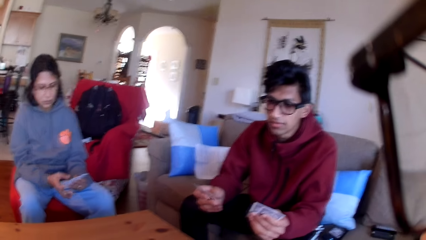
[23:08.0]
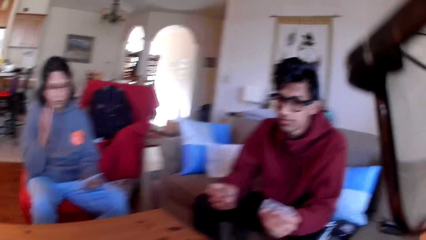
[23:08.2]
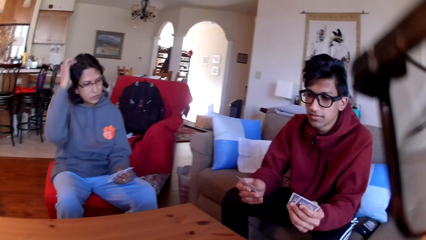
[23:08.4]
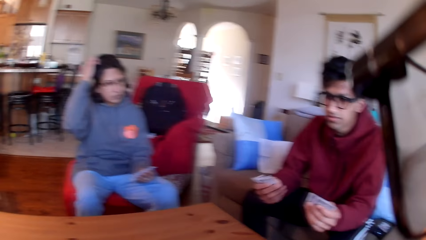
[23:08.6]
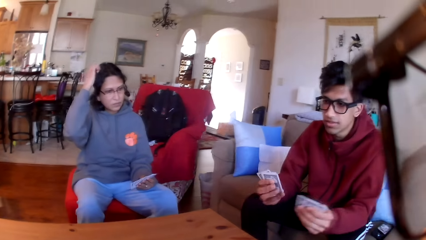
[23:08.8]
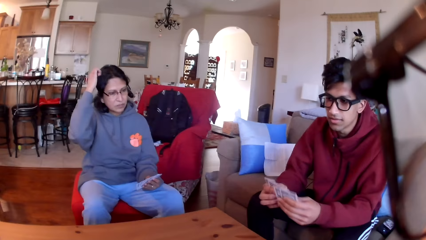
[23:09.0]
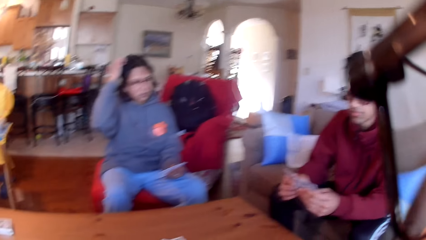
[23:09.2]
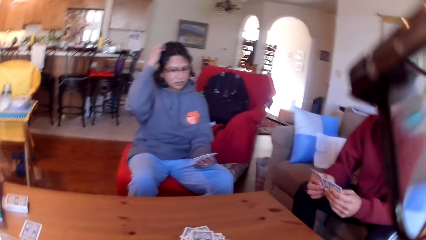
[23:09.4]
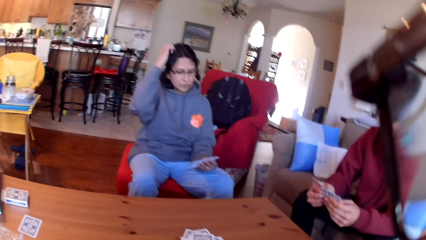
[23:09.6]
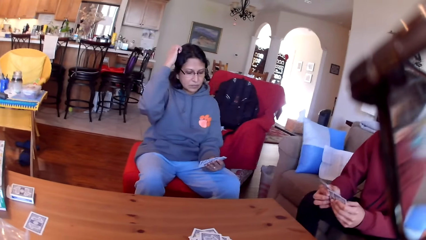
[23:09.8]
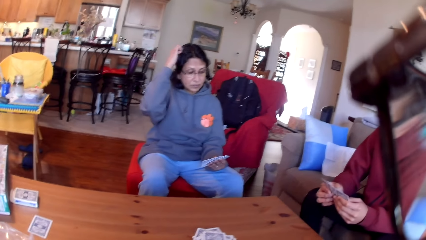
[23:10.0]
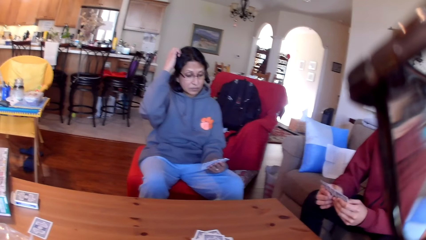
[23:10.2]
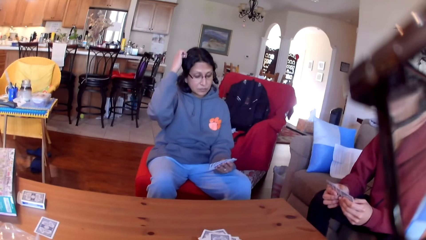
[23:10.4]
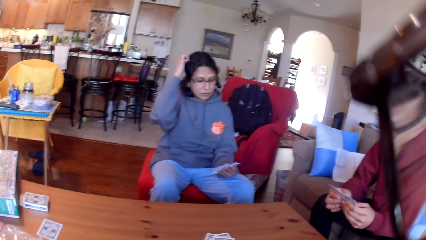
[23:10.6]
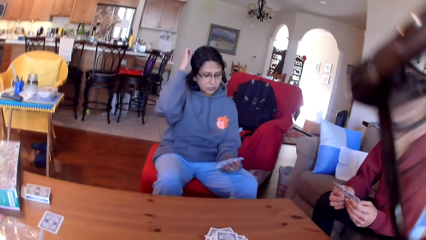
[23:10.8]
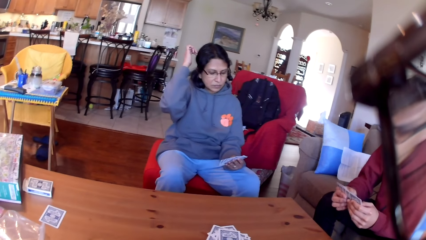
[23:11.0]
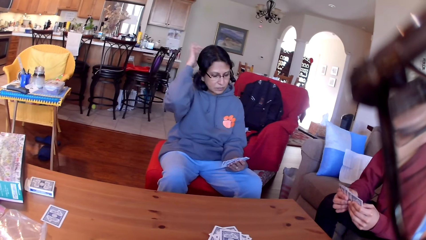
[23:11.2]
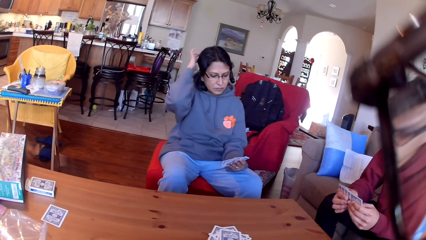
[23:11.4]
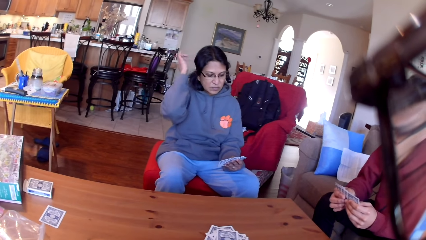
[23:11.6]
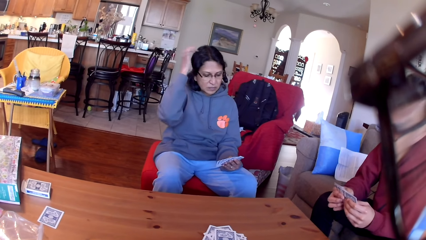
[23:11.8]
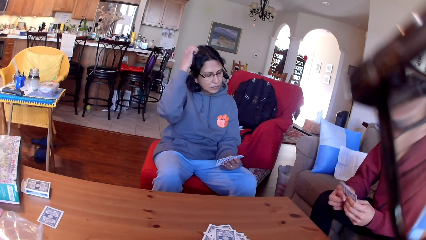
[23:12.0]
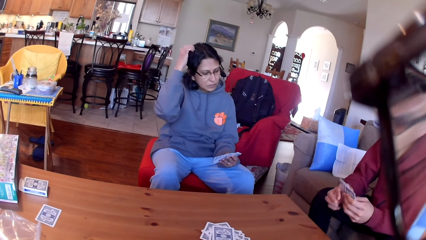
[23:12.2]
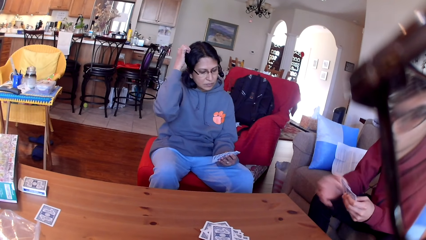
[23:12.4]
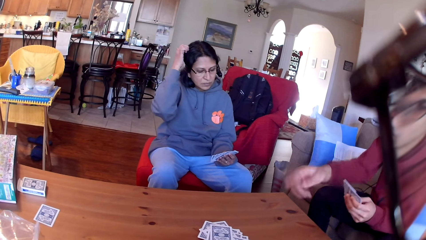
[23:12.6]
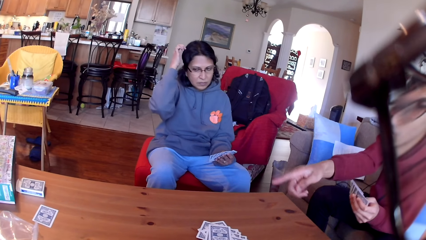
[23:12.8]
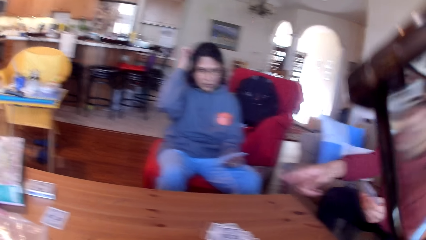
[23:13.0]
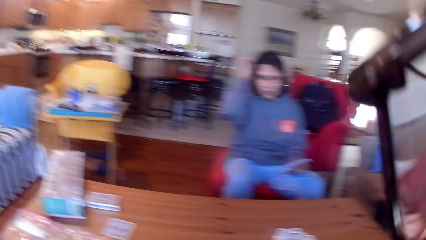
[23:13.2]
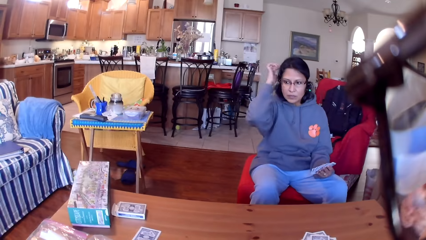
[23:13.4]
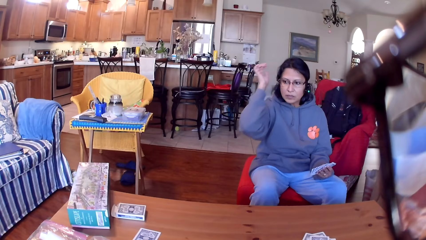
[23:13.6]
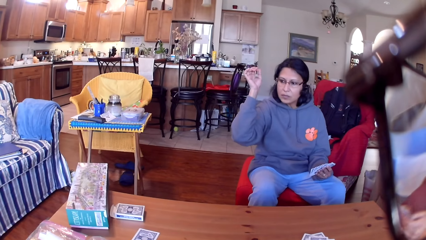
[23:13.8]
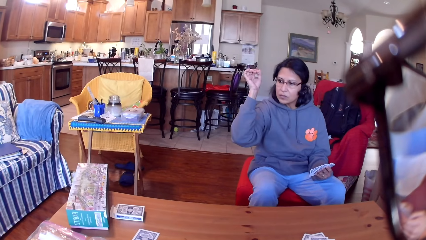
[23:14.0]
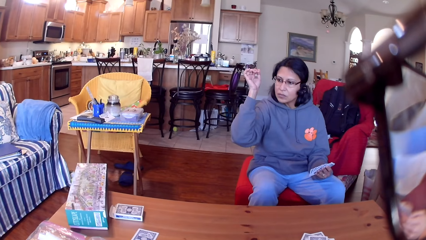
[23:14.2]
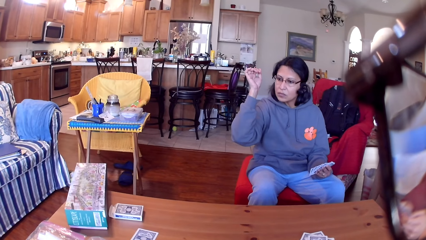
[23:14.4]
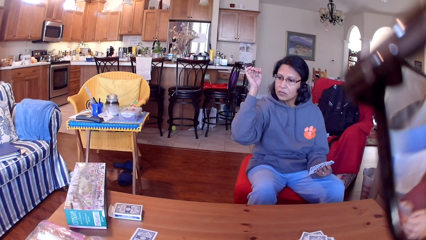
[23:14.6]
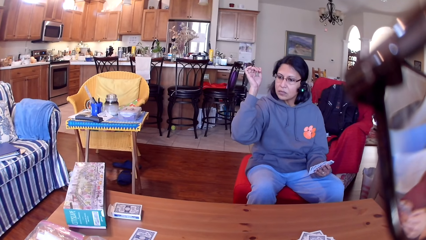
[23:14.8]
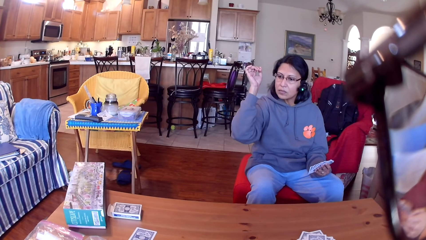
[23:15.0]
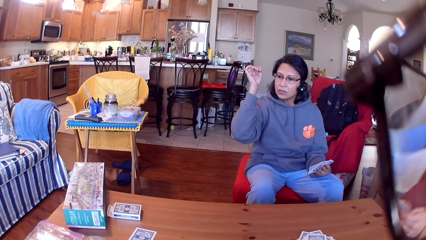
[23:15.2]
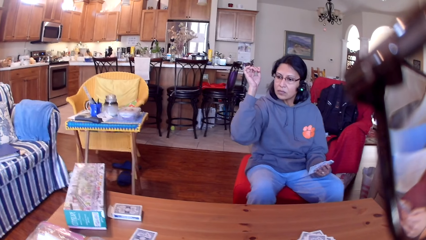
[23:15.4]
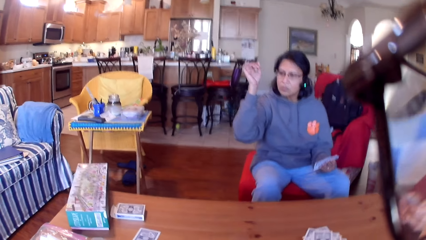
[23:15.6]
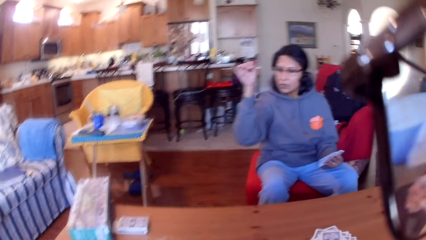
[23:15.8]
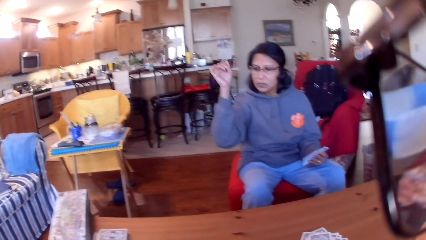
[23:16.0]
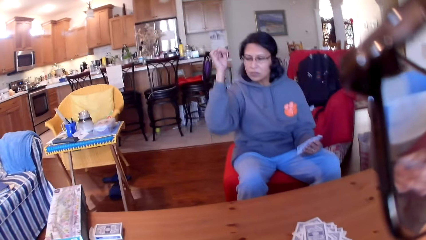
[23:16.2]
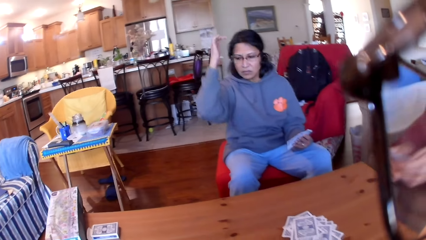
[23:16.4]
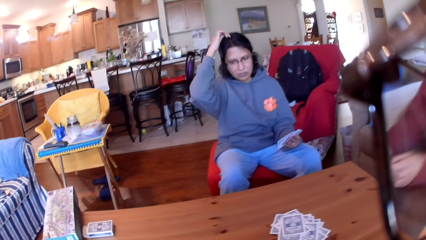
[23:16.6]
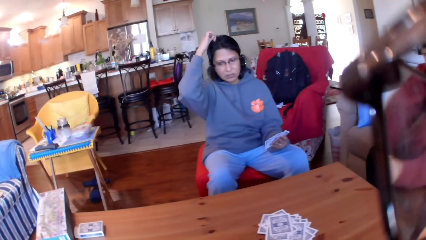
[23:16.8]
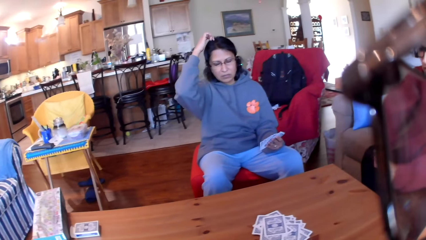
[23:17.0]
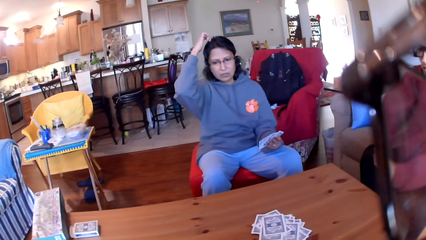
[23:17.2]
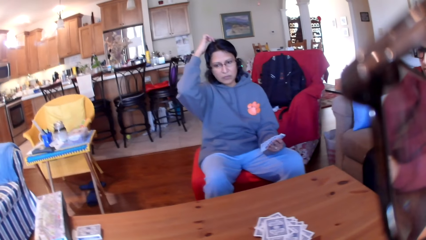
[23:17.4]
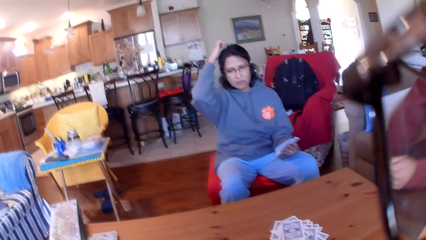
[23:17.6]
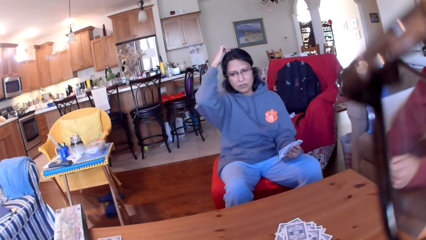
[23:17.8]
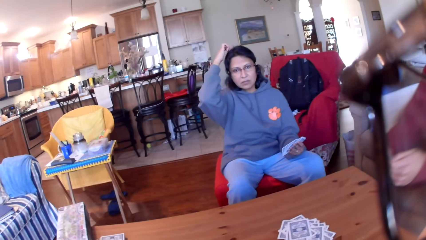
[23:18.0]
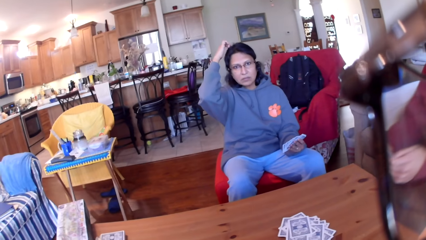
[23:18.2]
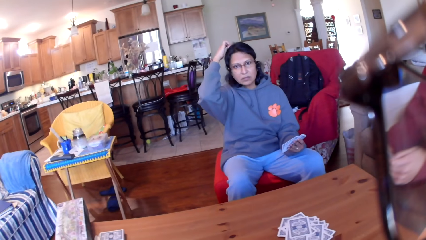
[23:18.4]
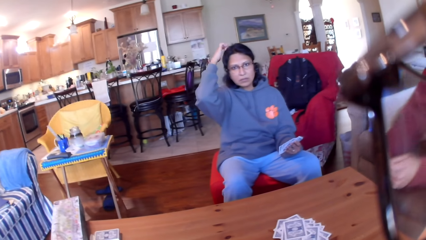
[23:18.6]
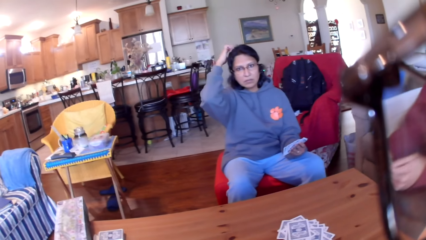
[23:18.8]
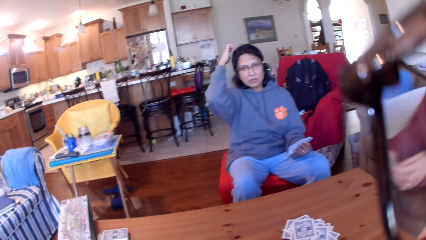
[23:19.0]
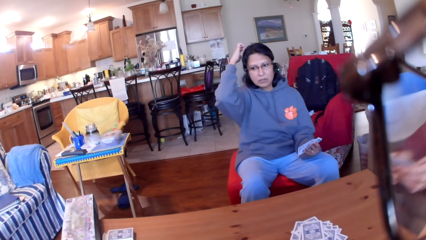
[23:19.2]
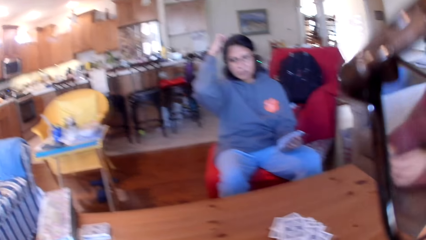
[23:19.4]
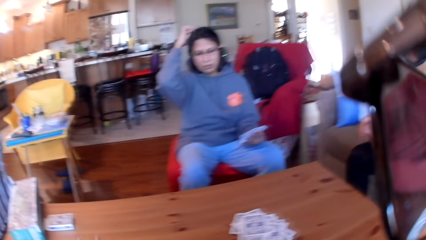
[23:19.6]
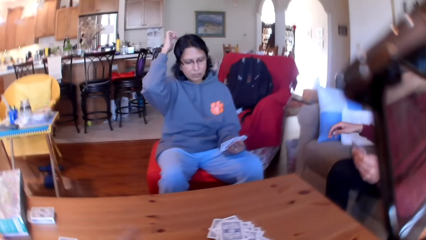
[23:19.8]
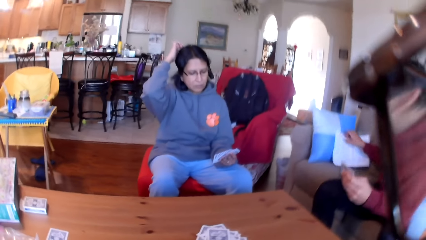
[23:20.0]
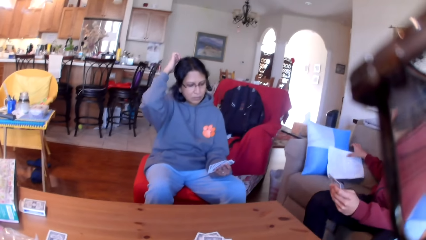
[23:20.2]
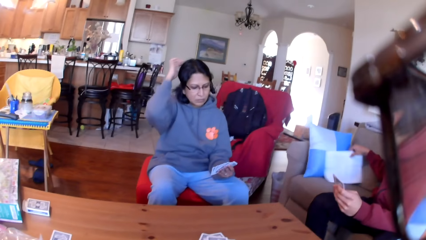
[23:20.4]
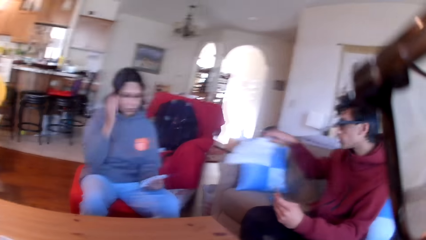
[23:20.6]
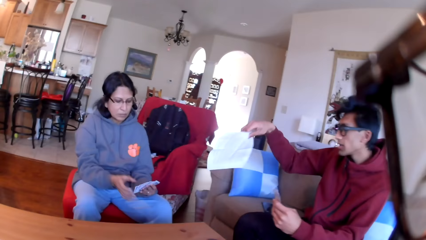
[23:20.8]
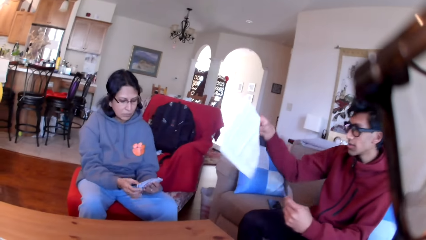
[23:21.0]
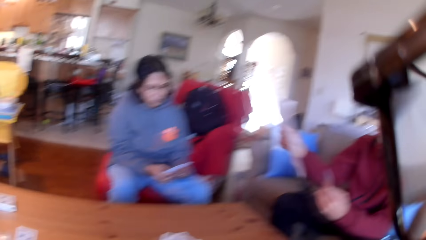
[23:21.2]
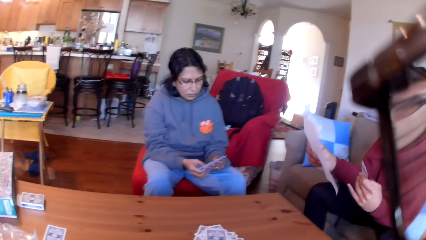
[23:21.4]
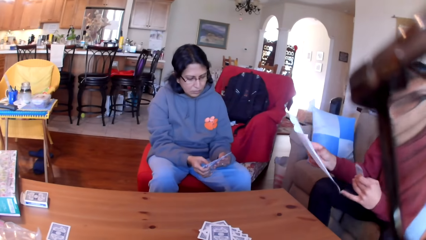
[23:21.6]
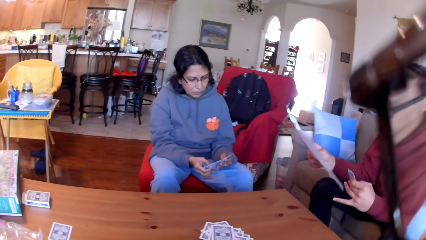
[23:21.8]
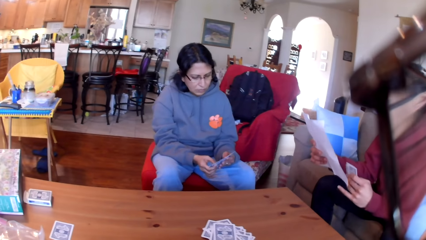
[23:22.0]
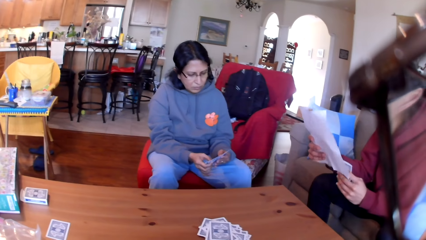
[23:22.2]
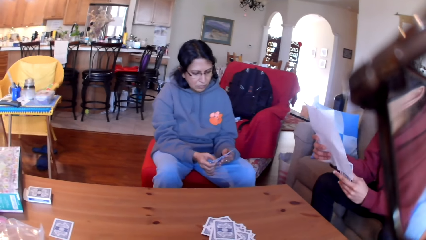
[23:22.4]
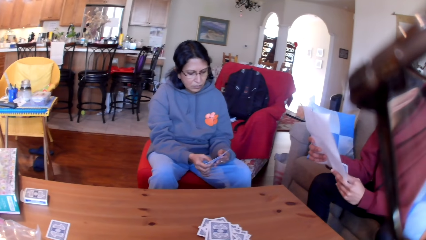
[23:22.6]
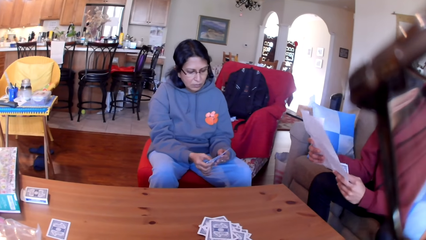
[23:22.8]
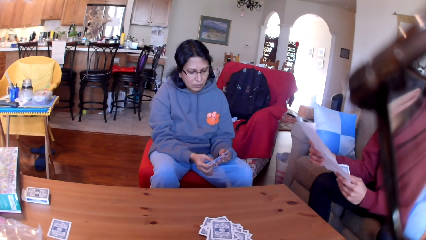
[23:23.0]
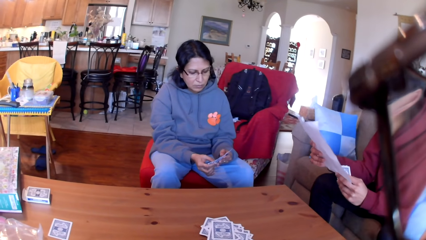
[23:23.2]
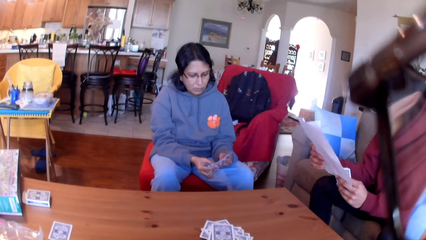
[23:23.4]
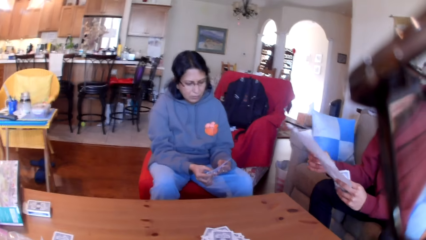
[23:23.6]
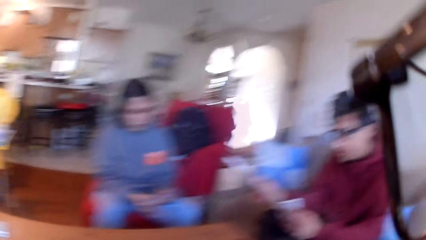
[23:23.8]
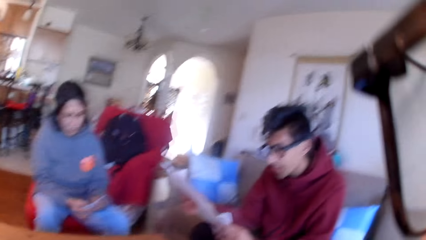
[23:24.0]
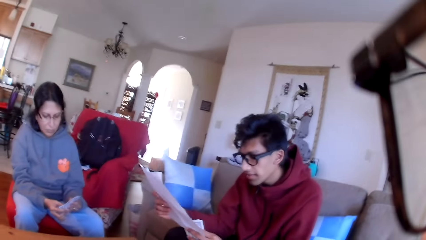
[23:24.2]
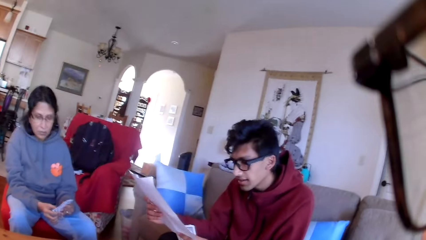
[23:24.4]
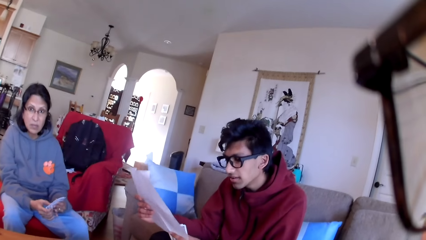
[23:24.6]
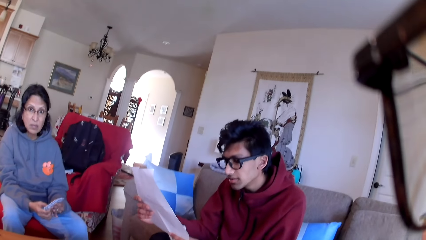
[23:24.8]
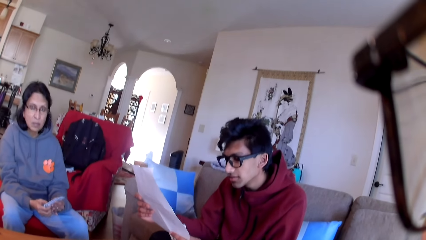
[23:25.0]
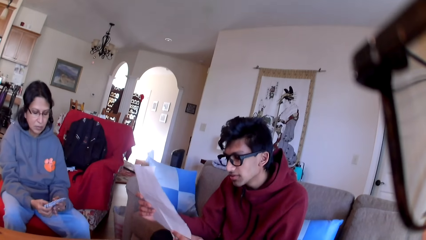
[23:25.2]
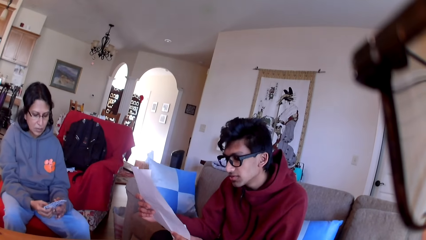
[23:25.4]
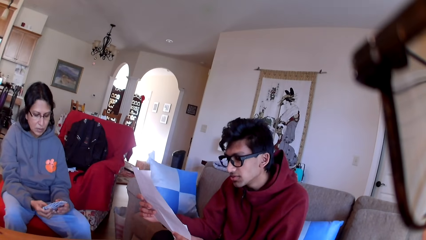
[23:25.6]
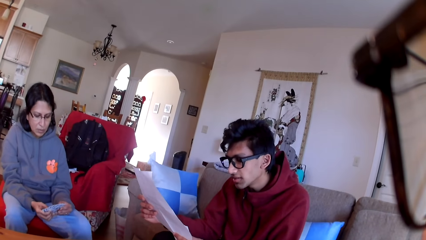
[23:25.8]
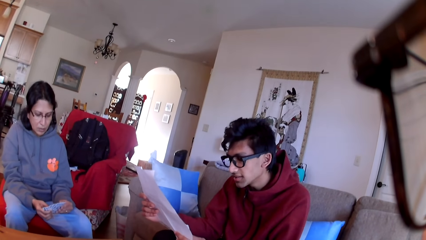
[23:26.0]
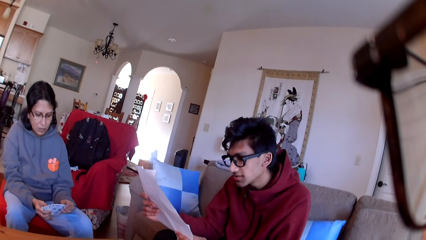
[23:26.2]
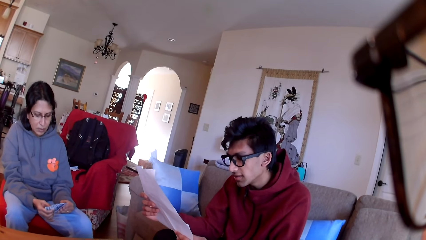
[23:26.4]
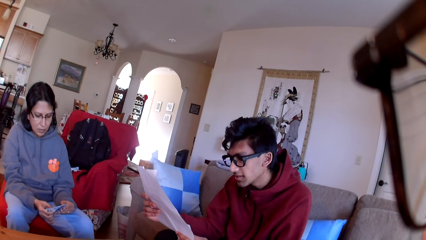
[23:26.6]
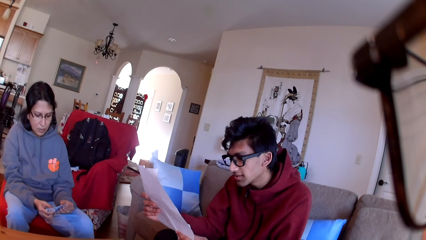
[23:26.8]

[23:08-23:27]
The woman scratches her head. The man points at the cards on the table. The camera wearer stares at the woman. The man picks up the paper from the sofa and reads the paper in his hands.
